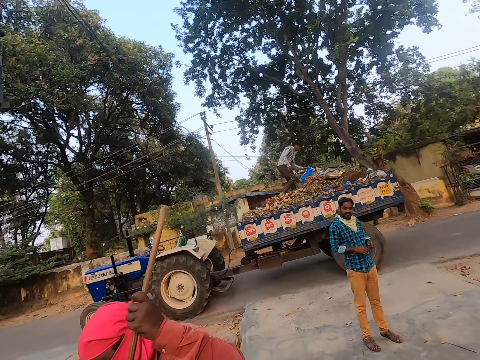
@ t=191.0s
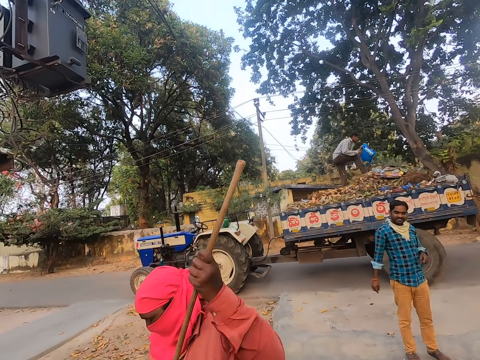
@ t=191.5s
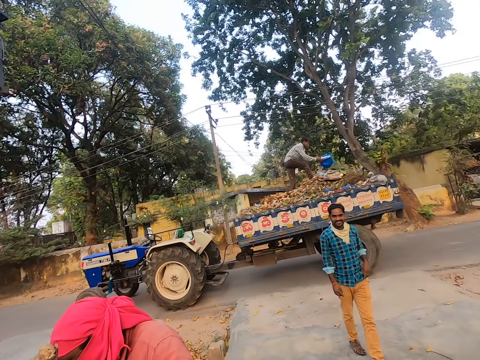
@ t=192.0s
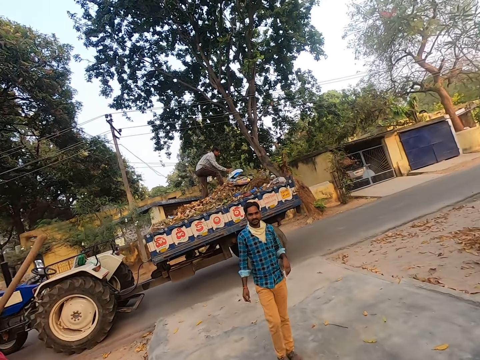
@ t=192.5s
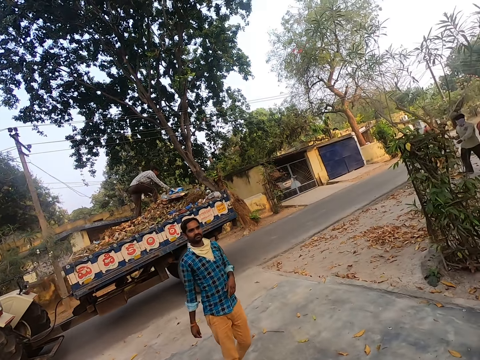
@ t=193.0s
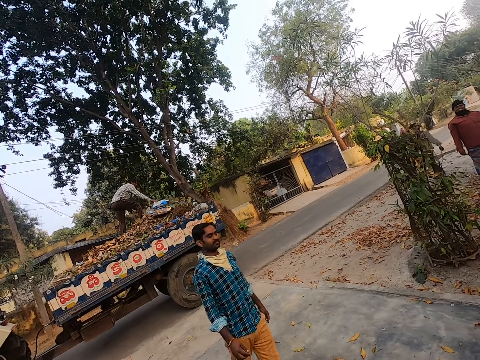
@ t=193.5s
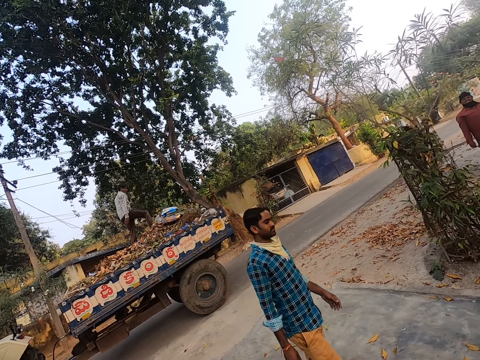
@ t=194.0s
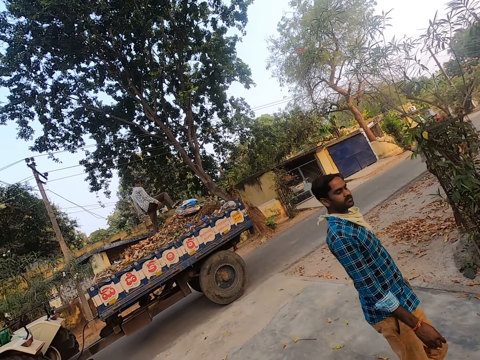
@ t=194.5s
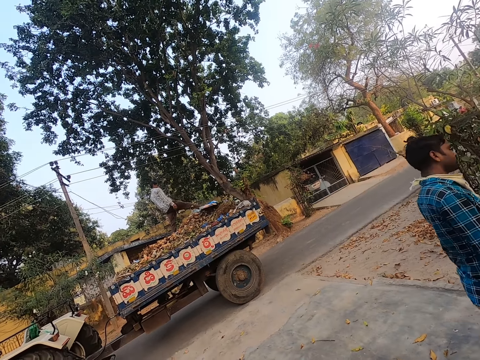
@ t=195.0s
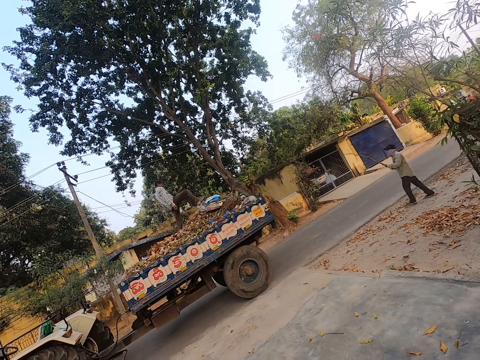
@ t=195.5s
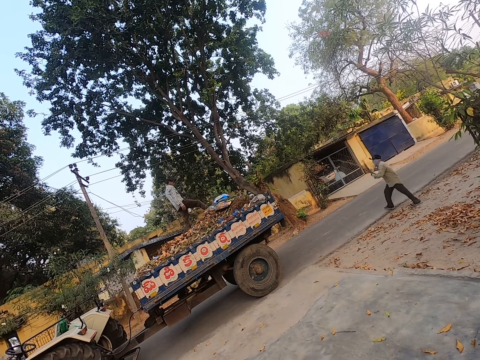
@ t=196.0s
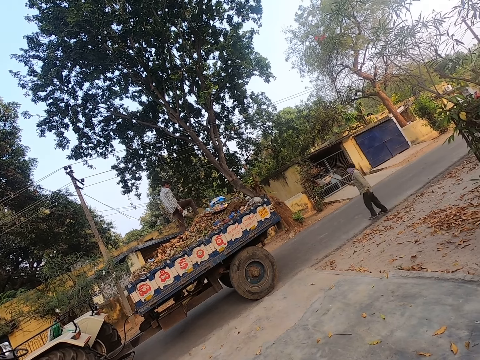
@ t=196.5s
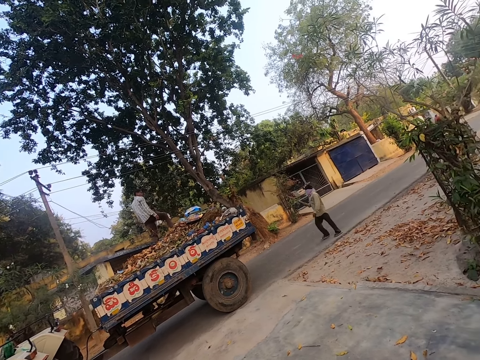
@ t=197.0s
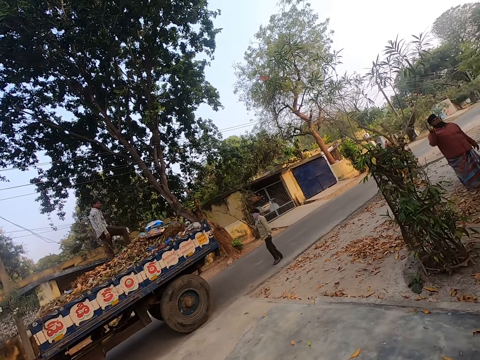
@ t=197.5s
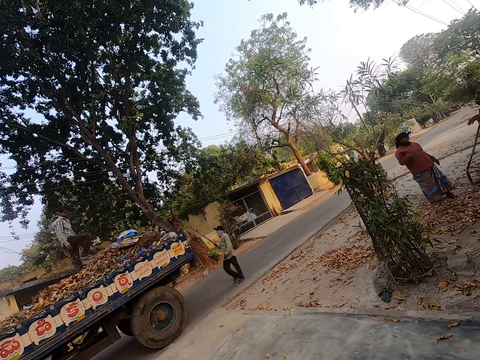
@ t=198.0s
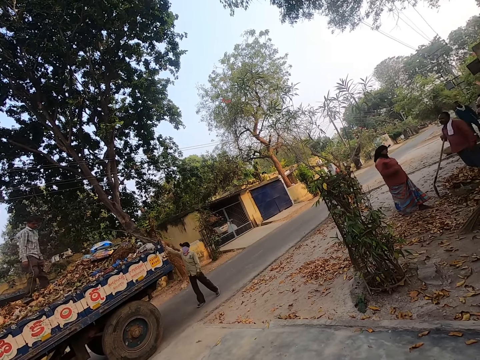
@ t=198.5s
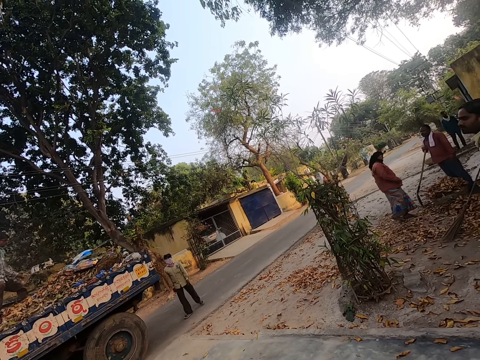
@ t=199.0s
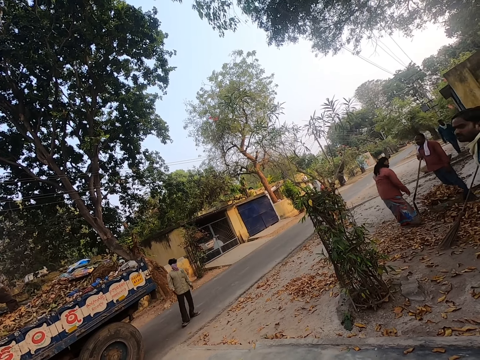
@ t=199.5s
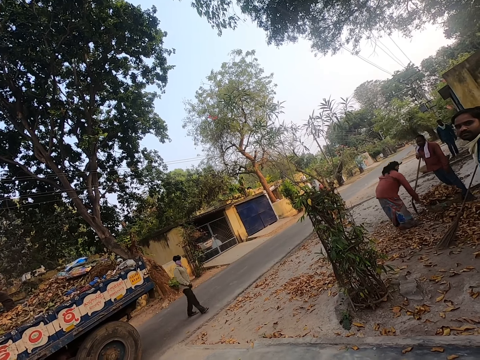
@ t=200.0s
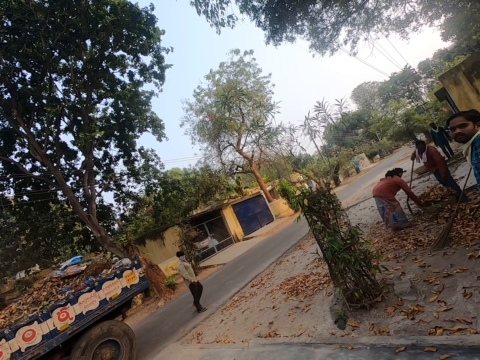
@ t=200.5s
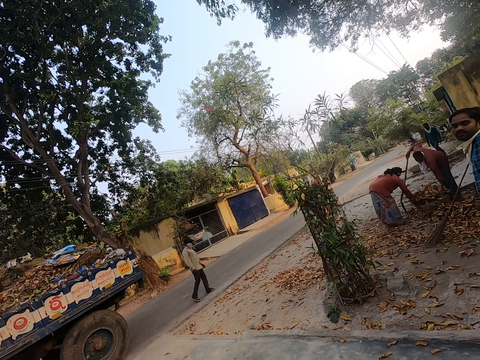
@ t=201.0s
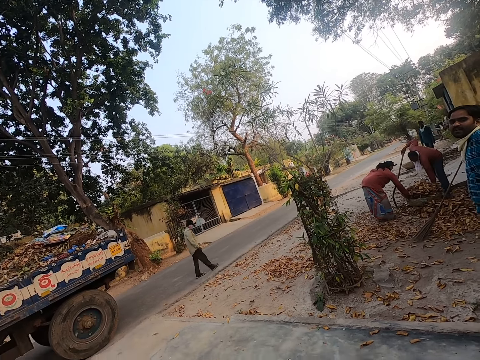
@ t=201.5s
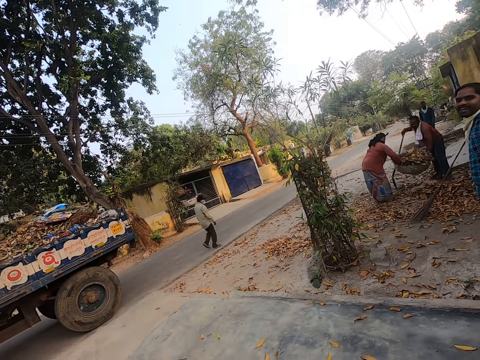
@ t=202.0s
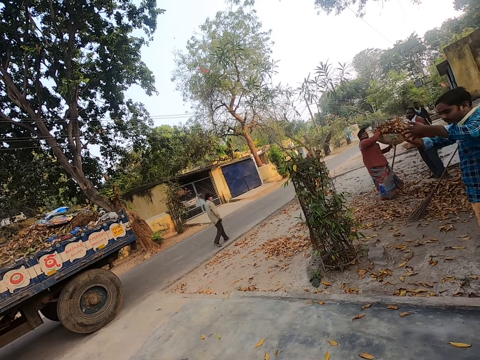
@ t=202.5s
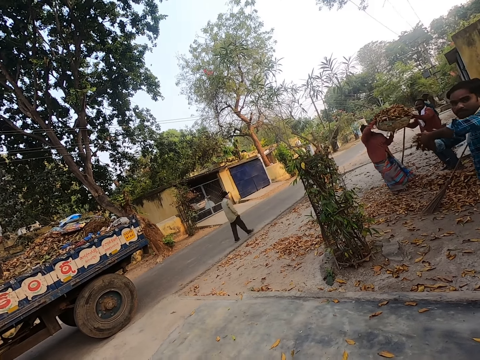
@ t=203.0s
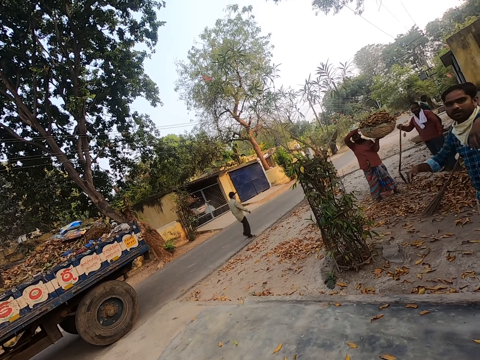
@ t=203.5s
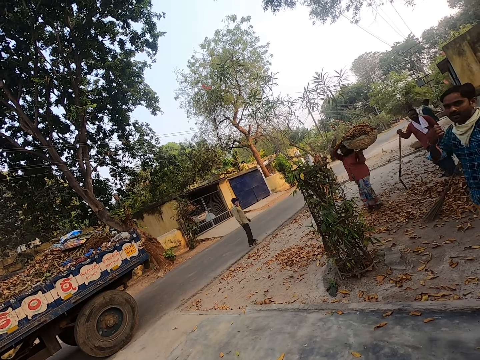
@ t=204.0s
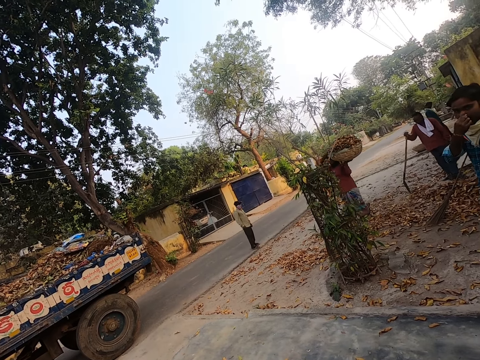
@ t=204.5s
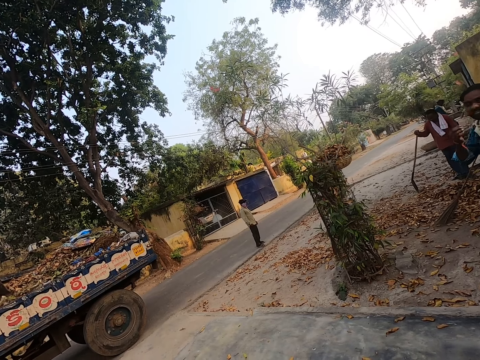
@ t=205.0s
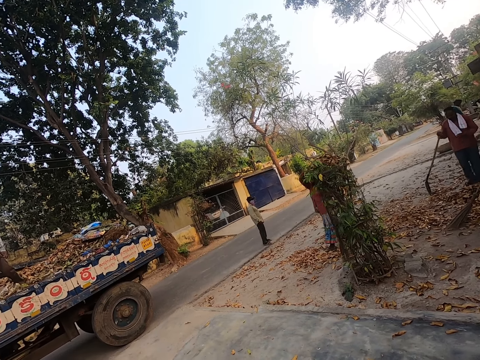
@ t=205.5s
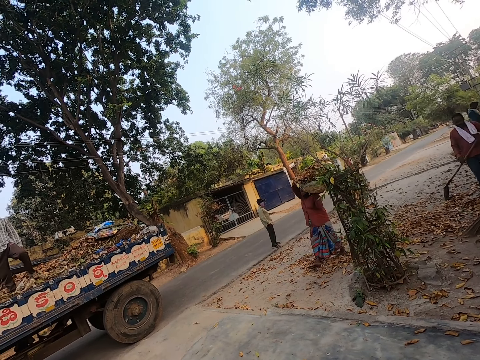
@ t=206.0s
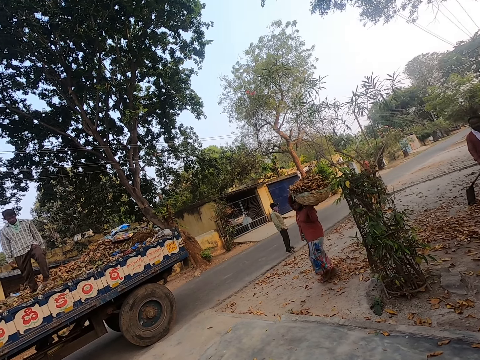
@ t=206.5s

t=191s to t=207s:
The camera wearer looks around the road. A man sweeps the compound. The camera wearer converses. A man walks towards the camera wearer. A man talks to another man. A man walks towards the tractor. A man steps on the garbage in the truck. The man who walked towards the tractor throws the stick or piece of wood in the truck. A man holds the basket. The man who threw the stick walks away. Another man stands on the road. A man converses. The man holding the basket lifts the basket. The man standing on the road lifts the basket. A man walks around the road. The man gestures with hands. The man who held the basket carries the garbage. A lady walks with the load. A man talks to another man.

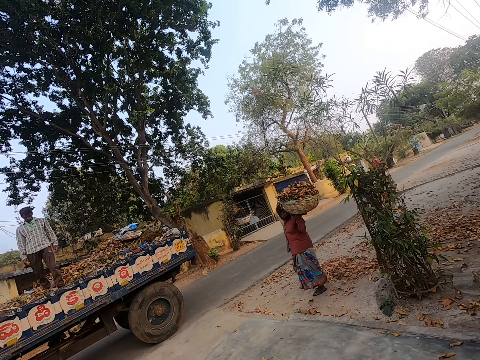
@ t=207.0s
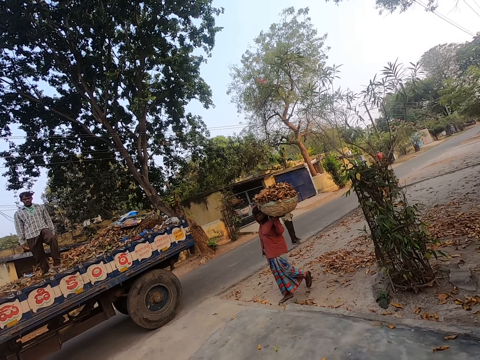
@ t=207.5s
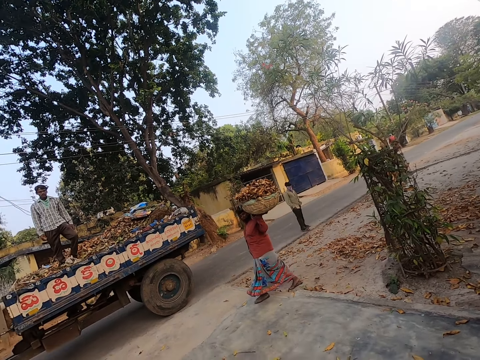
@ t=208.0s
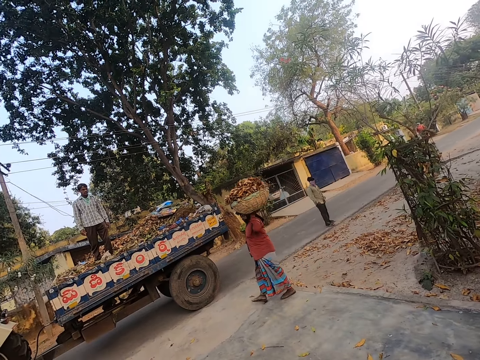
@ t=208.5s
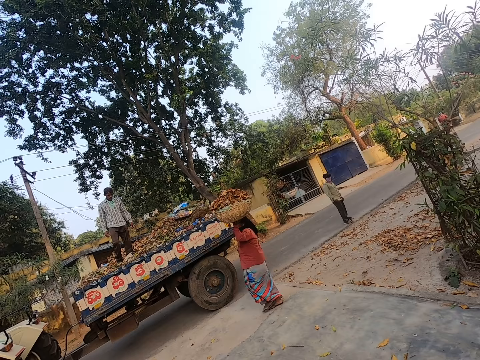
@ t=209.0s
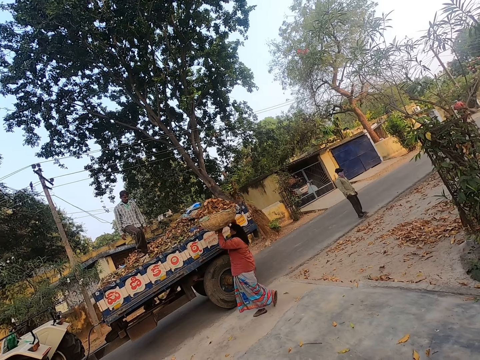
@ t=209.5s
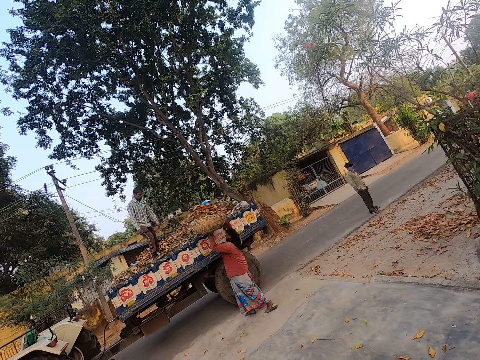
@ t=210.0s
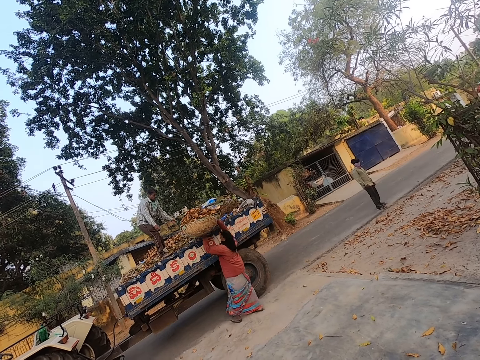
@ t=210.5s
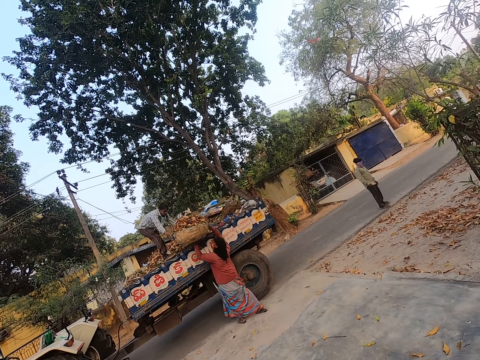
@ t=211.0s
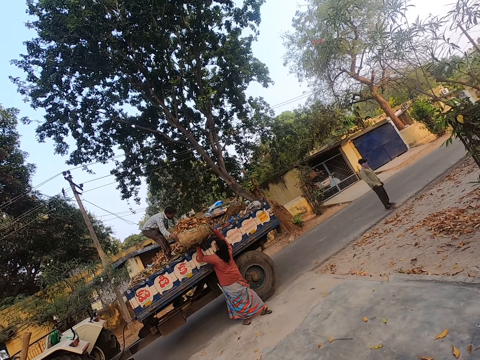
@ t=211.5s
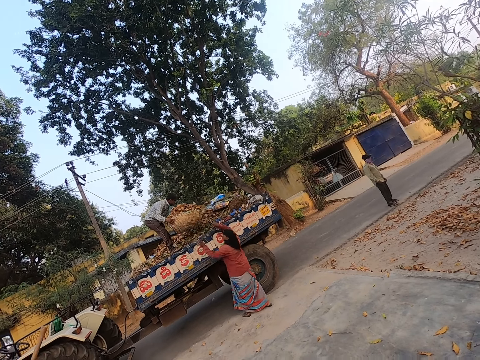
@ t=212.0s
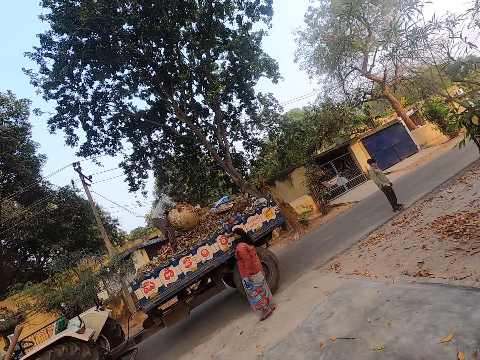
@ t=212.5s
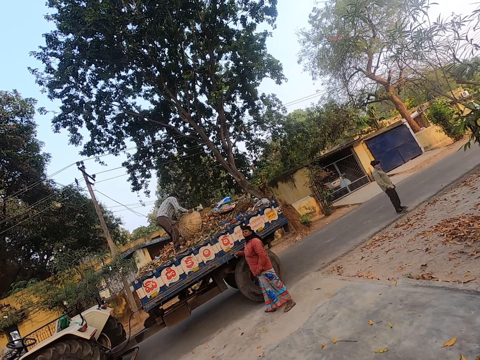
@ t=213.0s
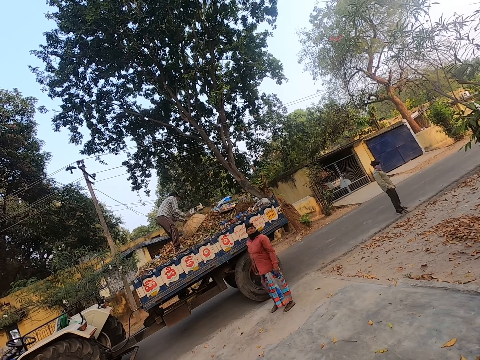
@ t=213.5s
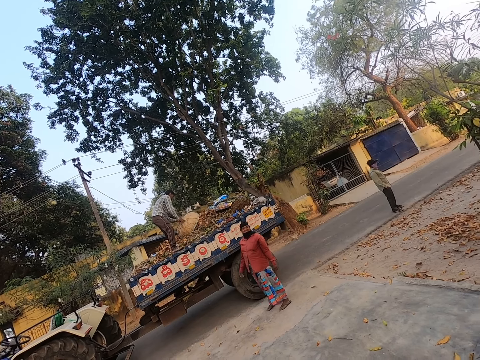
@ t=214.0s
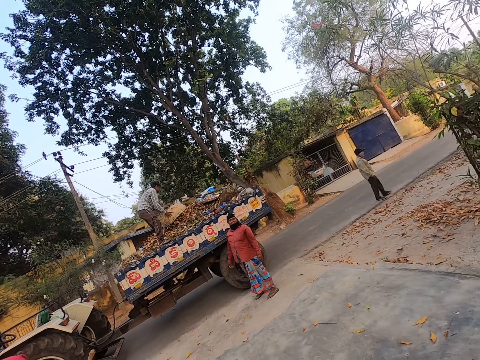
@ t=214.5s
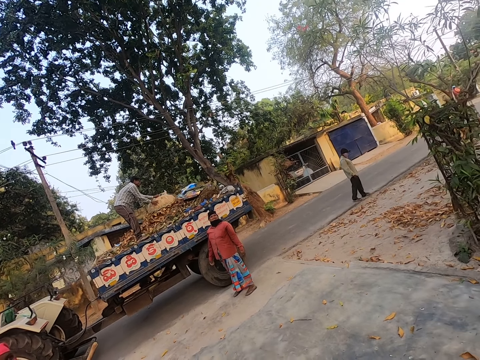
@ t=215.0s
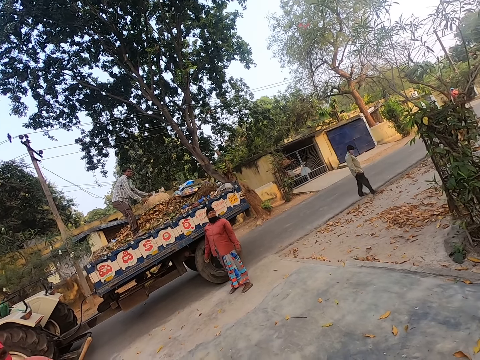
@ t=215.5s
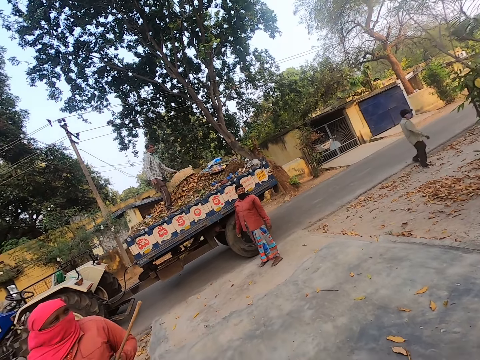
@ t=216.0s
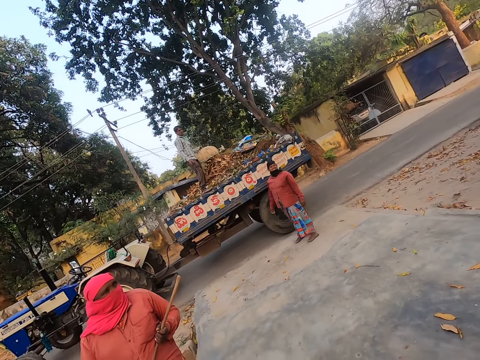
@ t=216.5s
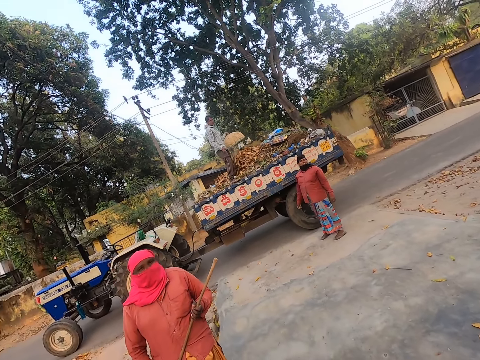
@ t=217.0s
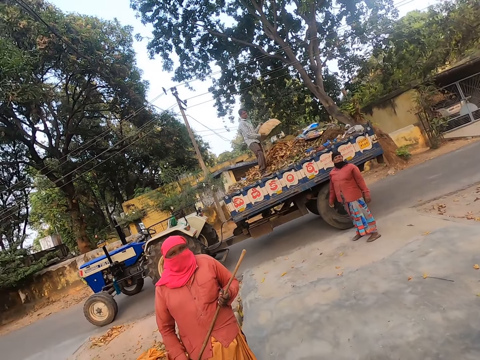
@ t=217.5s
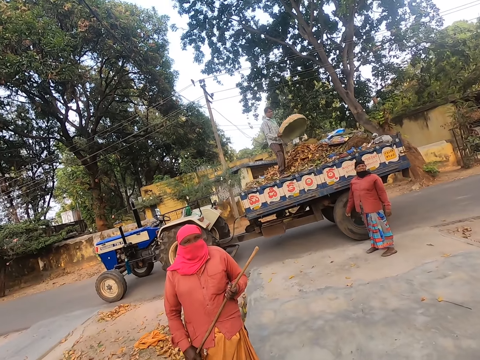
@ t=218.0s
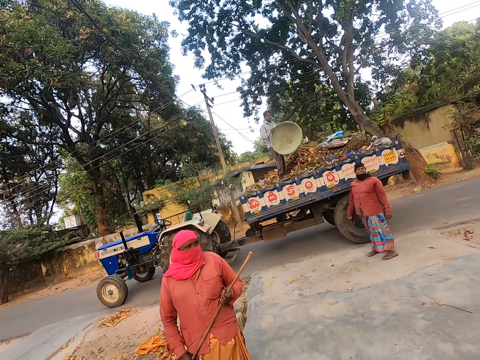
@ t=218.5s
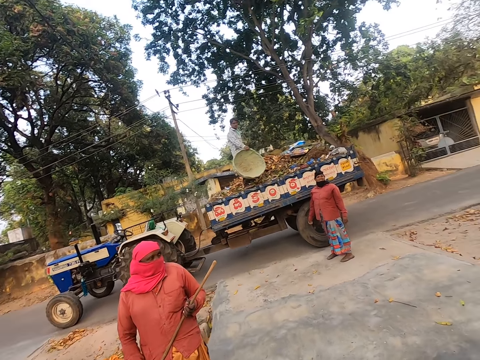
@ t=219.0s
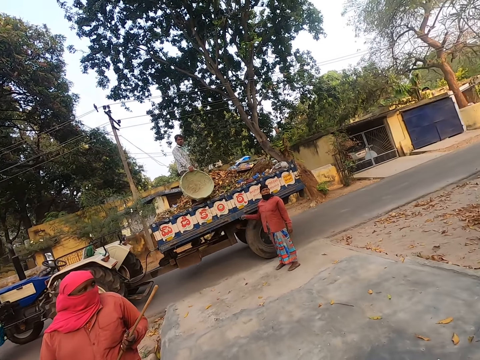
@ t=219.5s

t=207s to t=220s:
A man walks on the road. Another man steps on the garbage in the truck. A third man carries the garbage. A man picks the litter. The third man gives the man in the truck the garbage. The man in the truck takes the garbage. The man who picked the litter pours the litter. The man in the truck throws the garbage in the truck. The camera wearer converses. The third man talks to a man. The first man walks on the road. The camera wearer looks around the road. A man talks to a man. The man in the truck gives the third man the basket.
